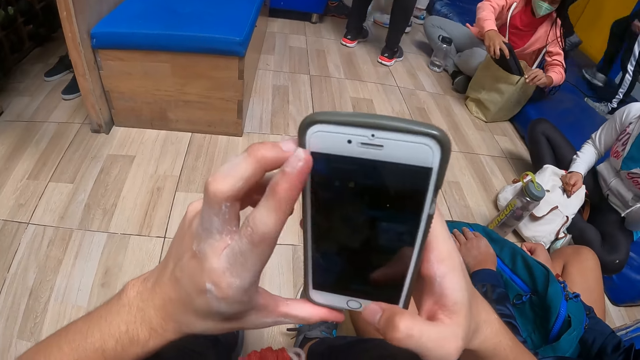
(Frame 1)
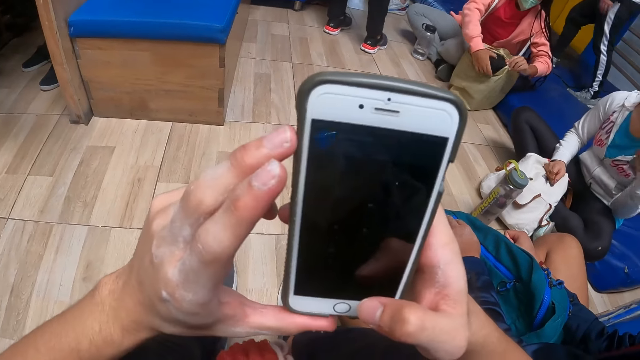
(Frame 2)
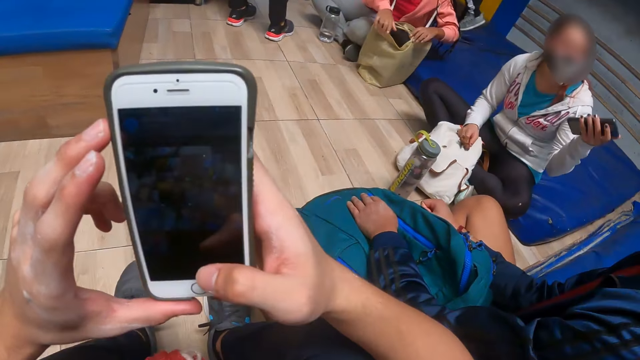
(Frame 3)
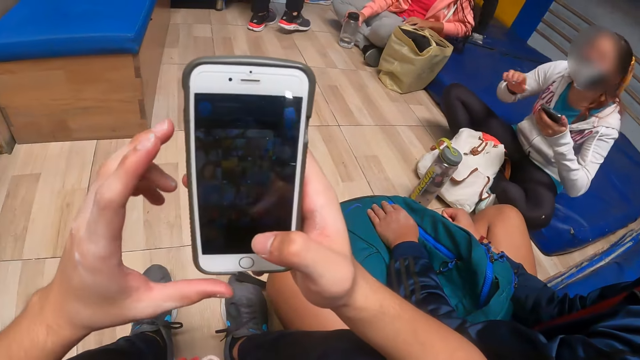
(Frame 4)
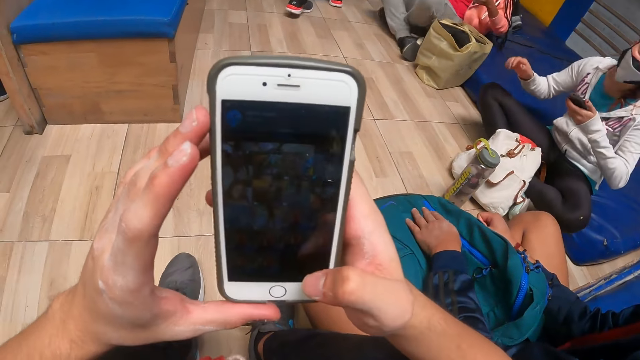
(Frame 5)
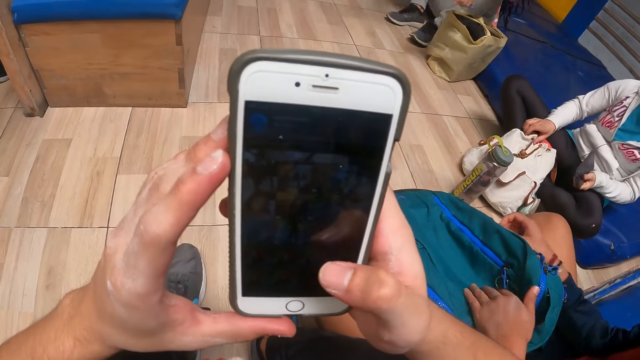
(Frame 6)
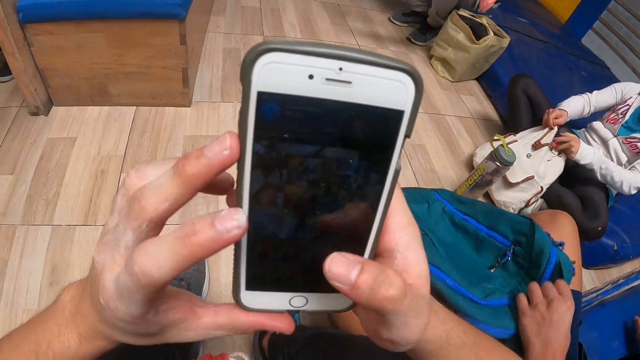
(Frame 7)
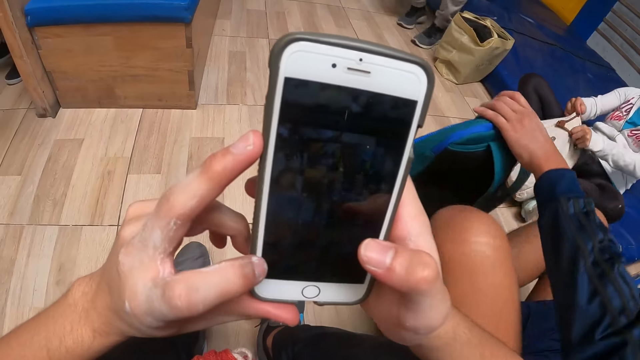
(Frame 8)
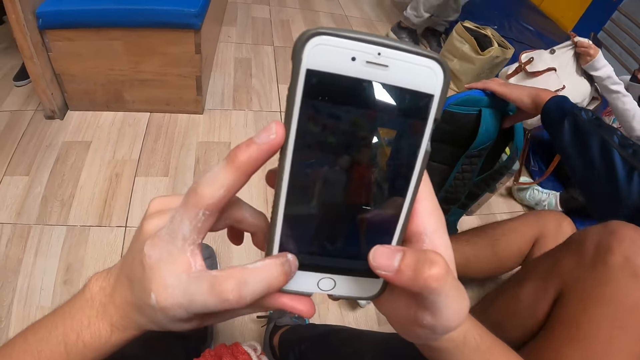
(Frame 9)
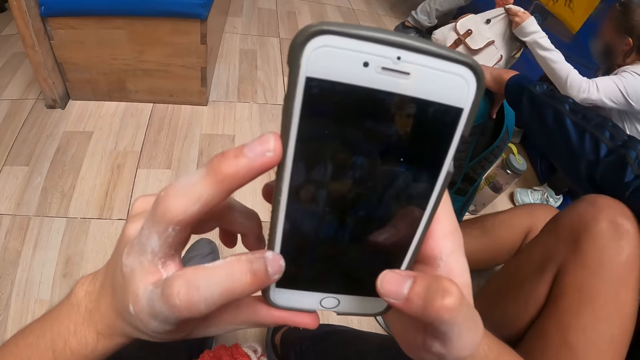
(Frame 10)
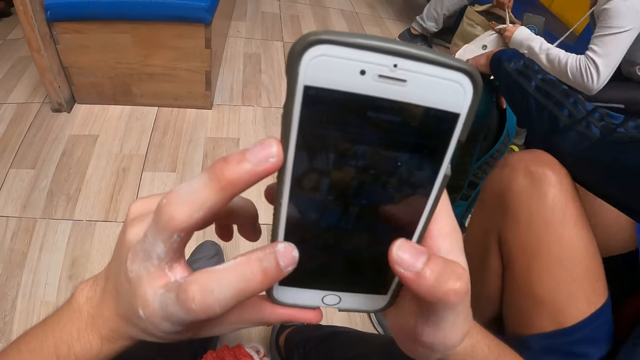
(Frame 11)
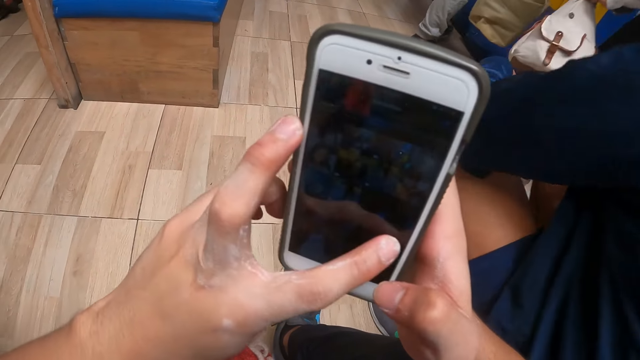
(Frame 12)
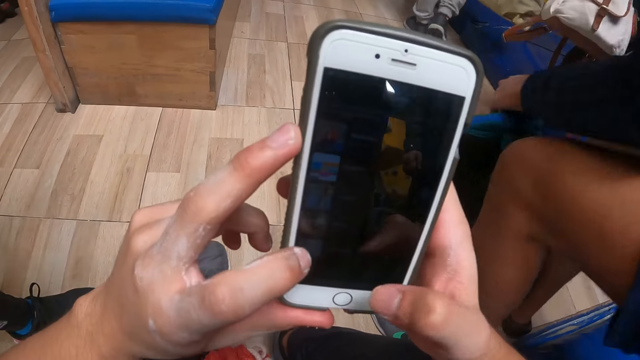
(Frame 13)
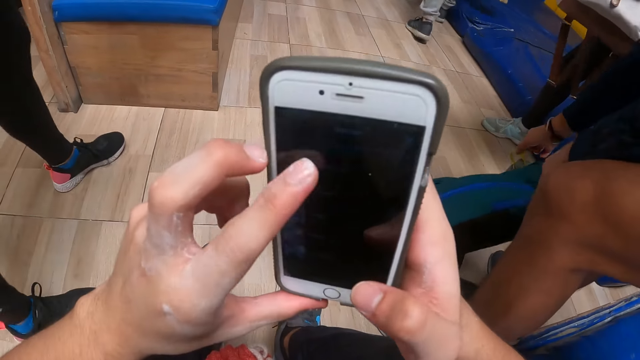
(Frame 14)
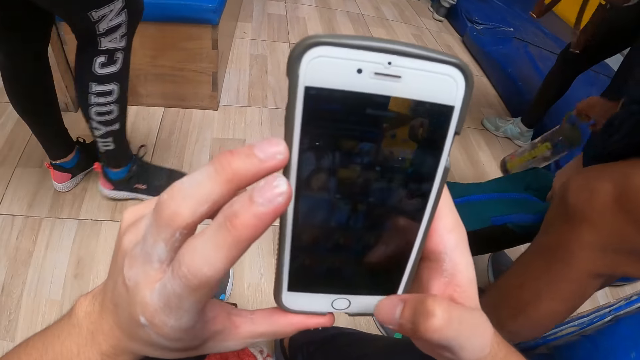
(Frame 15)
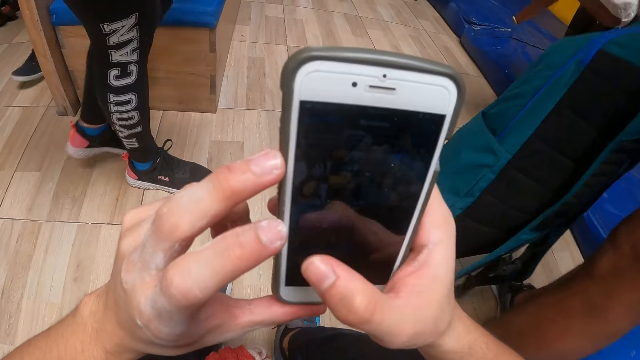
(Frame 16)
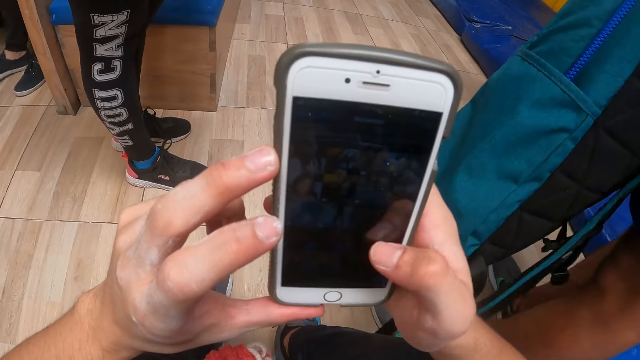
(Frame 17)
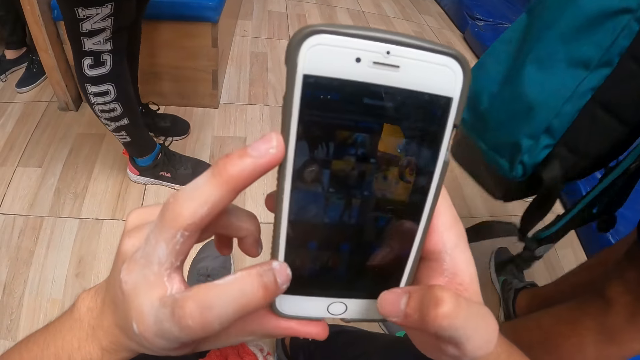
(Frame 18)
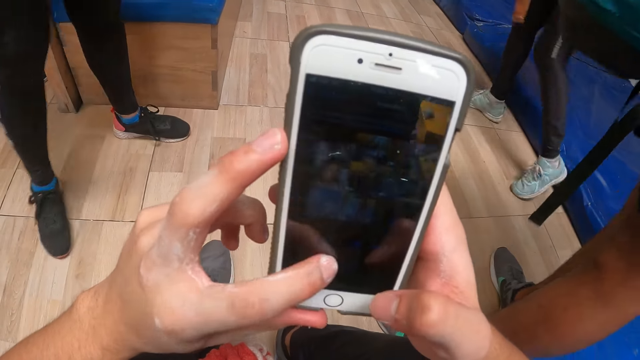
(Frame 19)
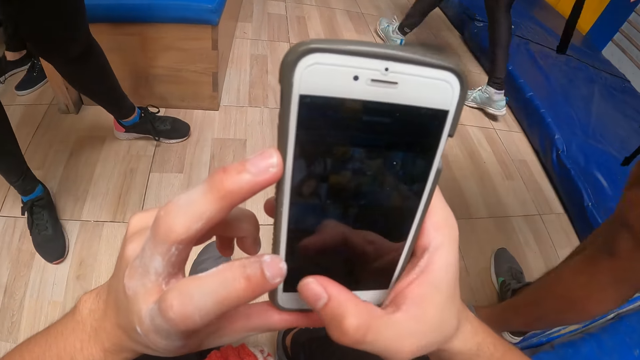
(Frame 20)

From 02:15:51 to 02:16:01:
A woman moves the hand. The camera wearer uses the phone. A man stands. Another woman walks around. The camera wearer uses the phone.

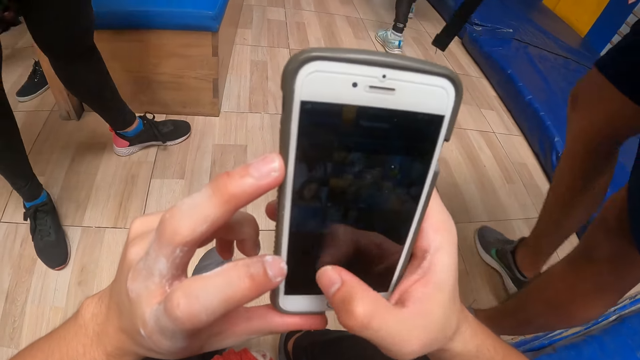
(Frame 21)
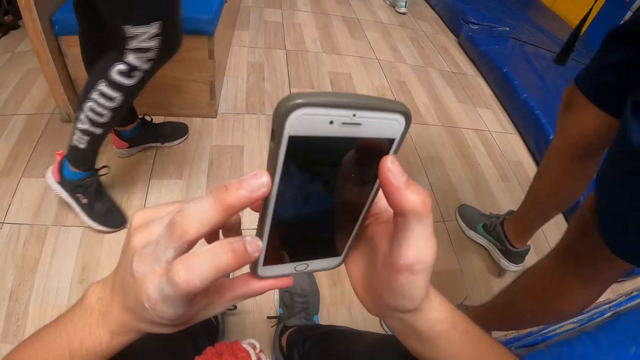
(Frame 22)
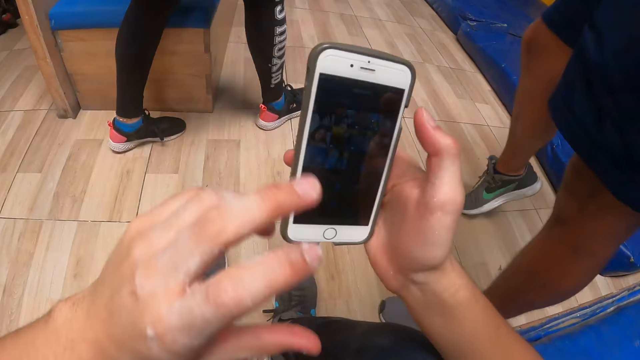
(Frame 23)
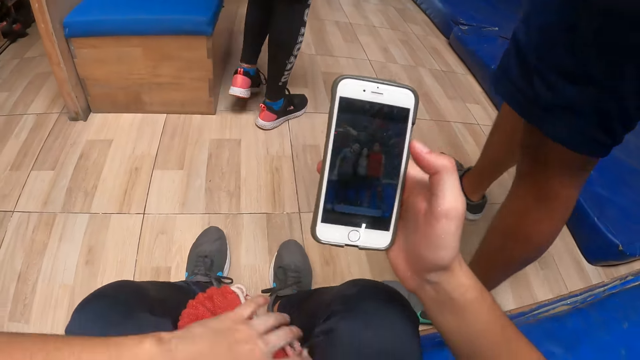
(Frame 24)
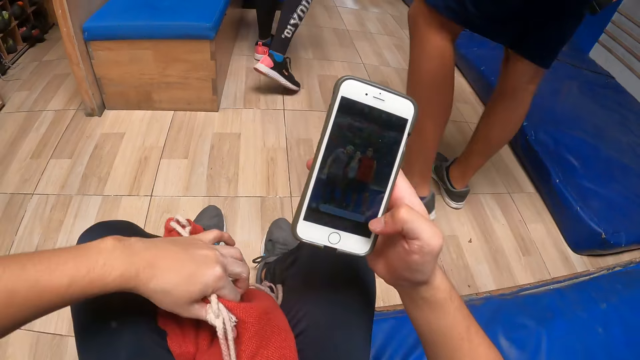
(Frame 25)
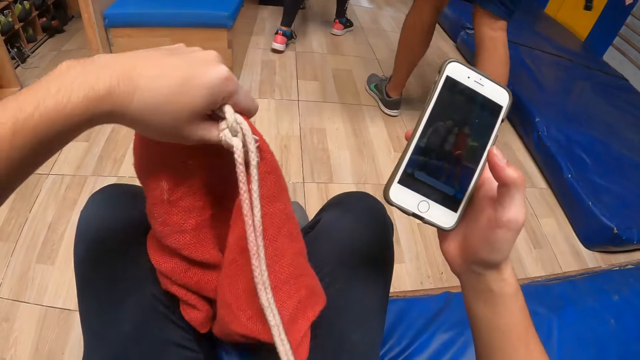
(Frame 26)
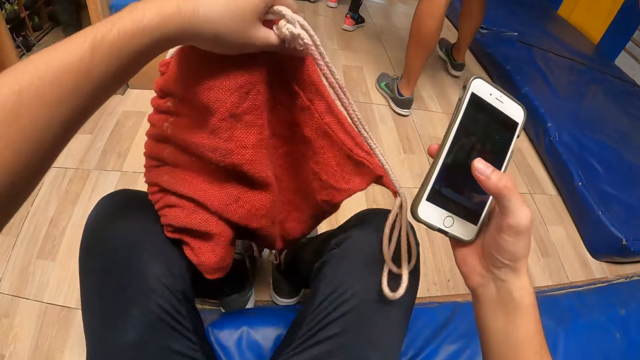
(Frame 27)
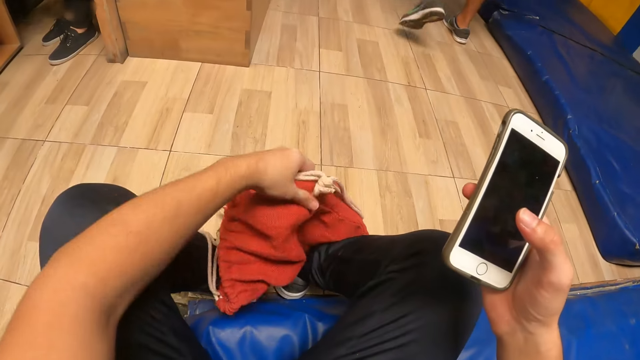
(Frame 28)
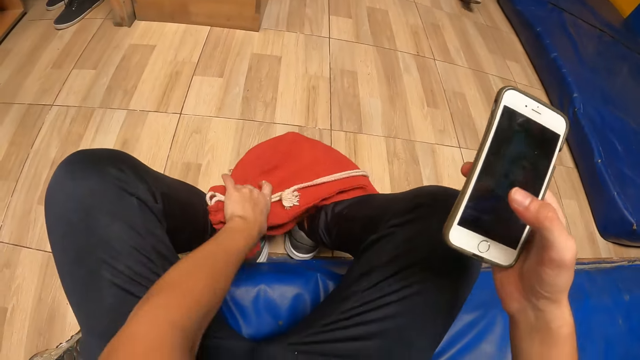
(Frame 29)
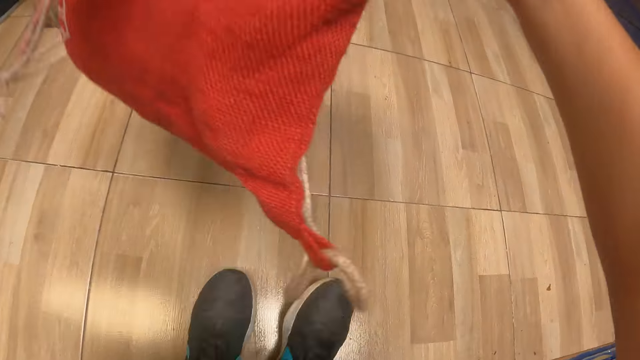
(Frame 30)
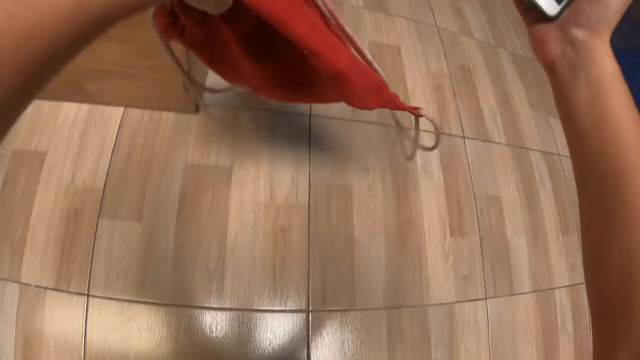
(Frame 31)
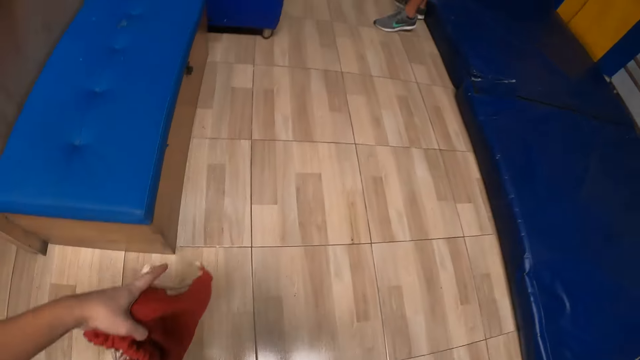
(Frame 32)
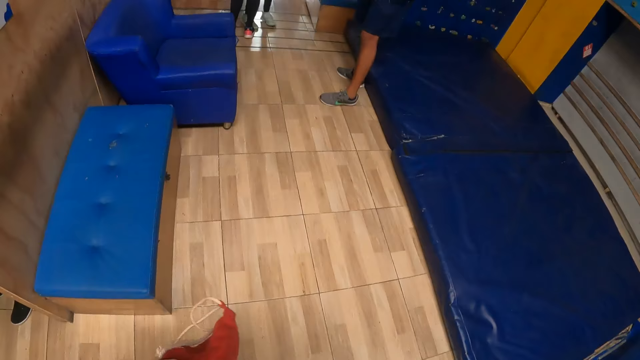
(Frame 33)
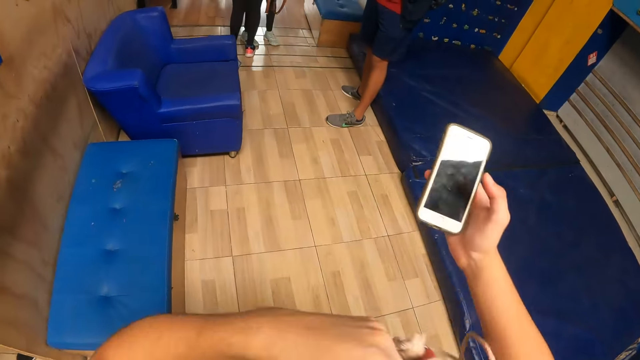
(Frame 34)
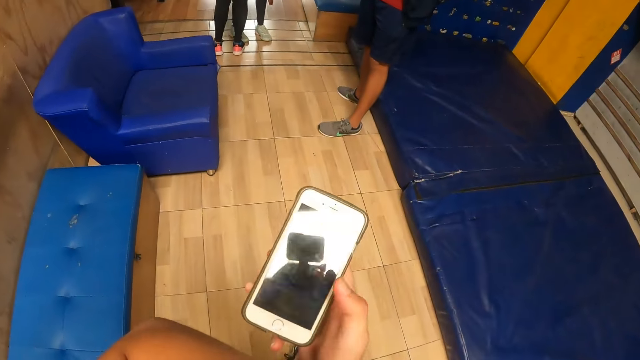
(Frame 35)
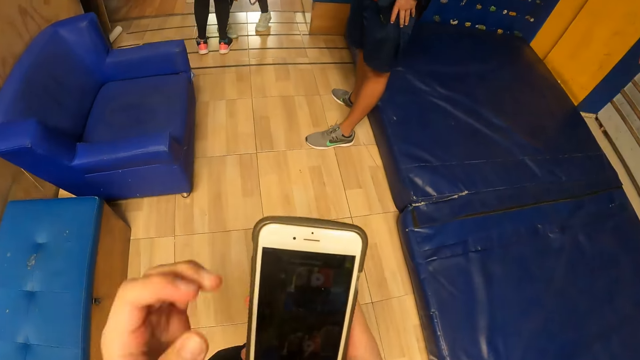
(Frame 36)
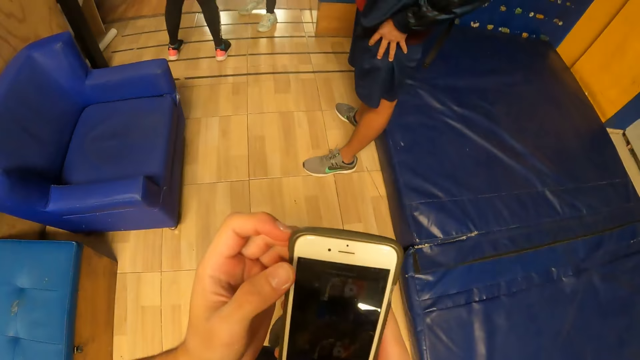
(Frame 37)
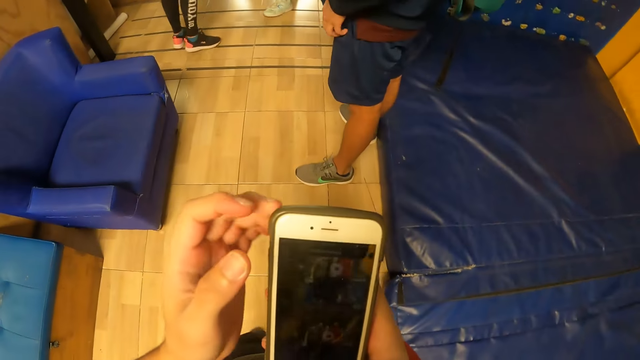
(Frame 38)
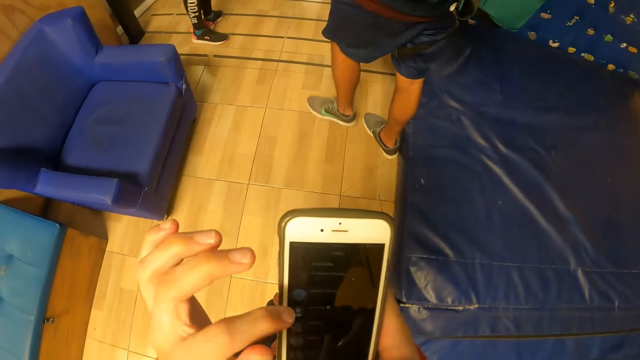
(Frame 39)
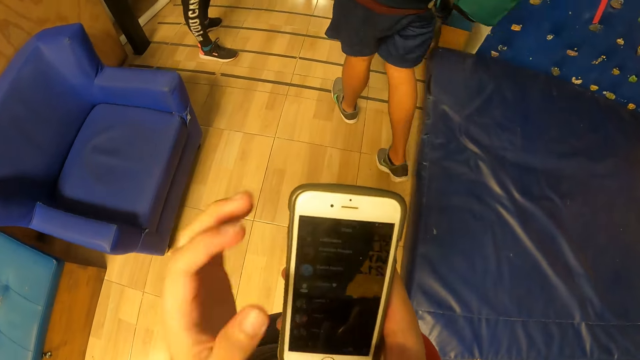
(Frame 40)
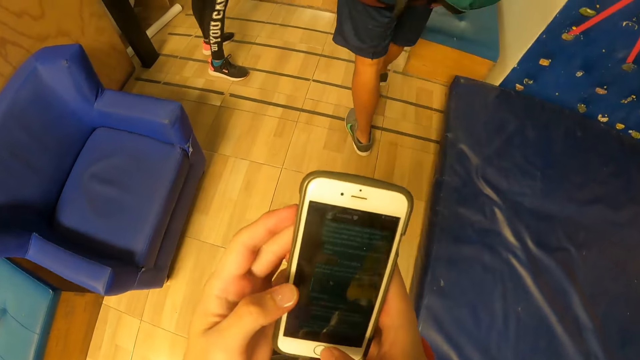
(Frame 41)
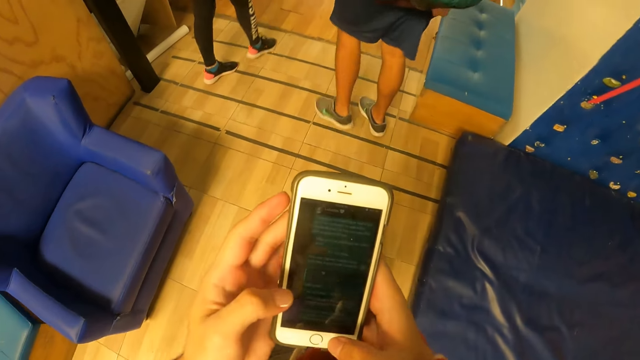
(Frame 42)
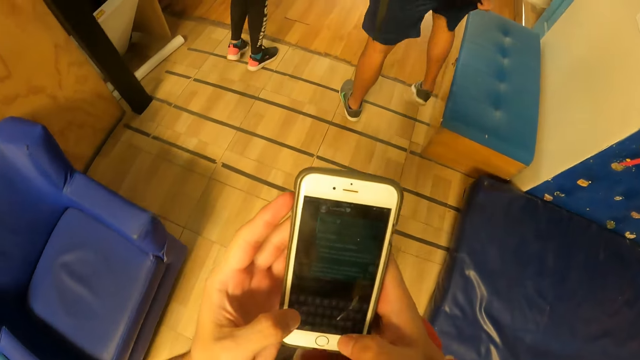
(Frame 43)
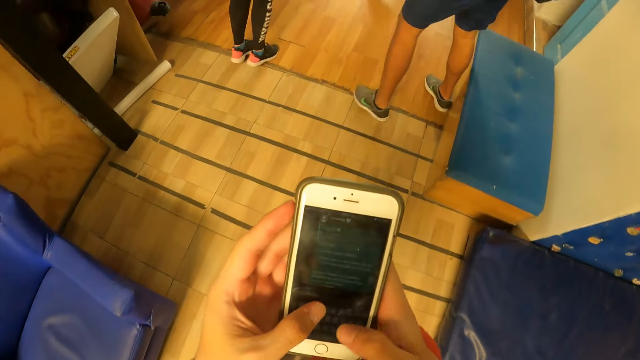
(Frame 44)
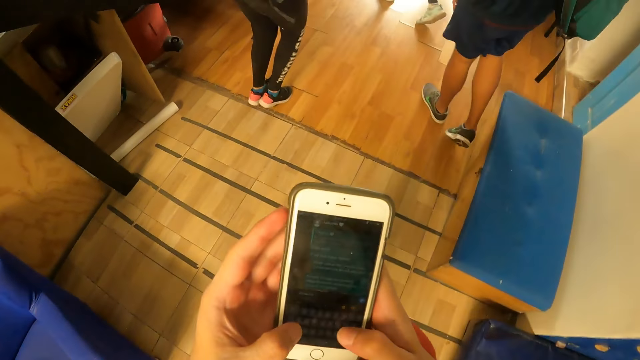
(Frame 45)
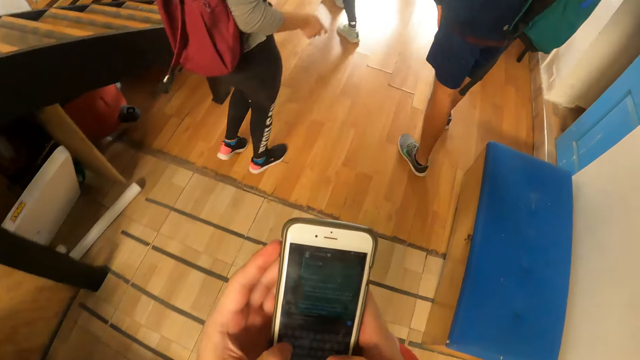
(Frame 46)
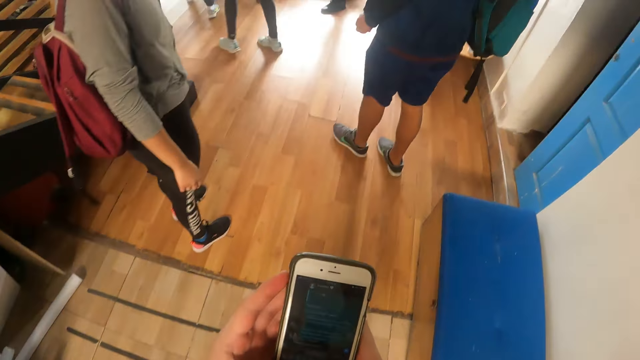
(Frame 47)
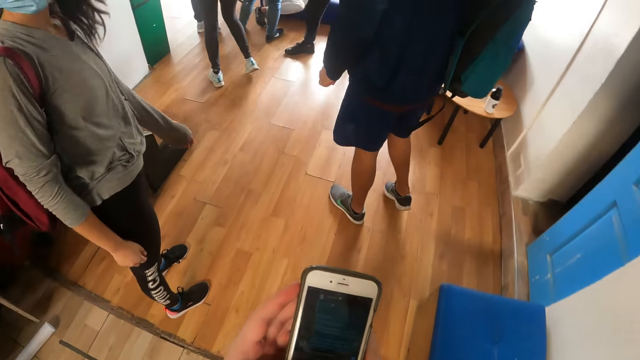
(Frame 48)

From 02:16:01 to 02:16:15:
A woman walks around. The camera wearer picks up a bag from a bench with his left hand. A man walks around. The camera wearer drops the bag, stands and looks around. He walks towards a glass door and operates the mobile phone with both hands. The man walks around. The camera wearer uses the phone.
